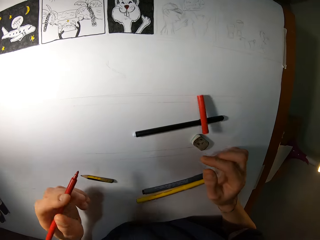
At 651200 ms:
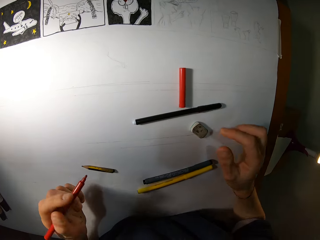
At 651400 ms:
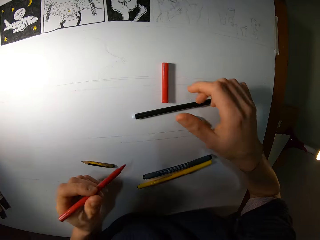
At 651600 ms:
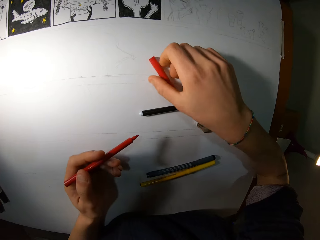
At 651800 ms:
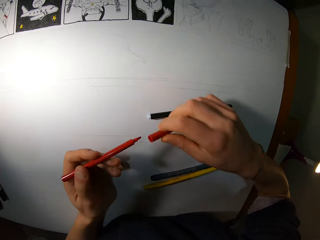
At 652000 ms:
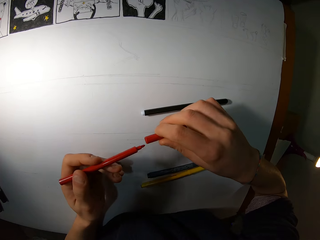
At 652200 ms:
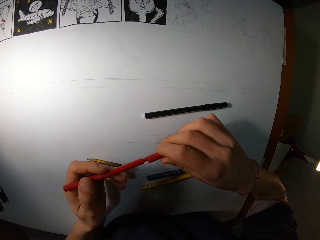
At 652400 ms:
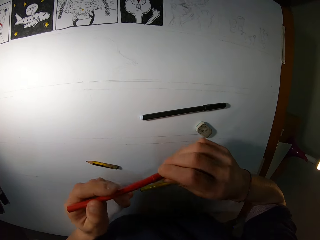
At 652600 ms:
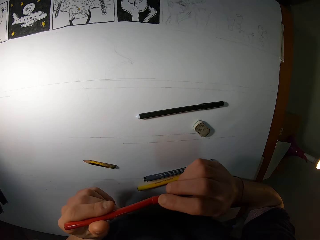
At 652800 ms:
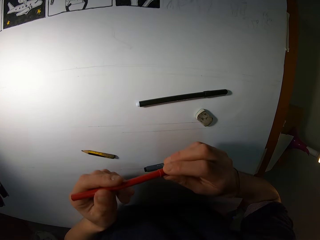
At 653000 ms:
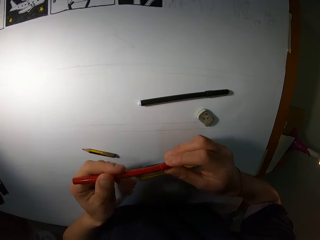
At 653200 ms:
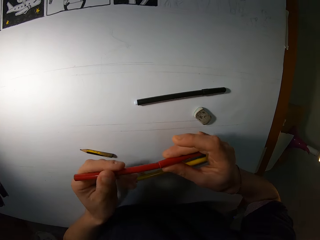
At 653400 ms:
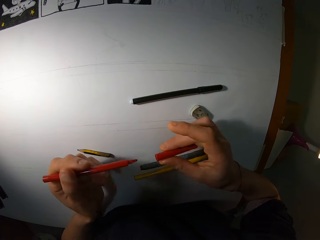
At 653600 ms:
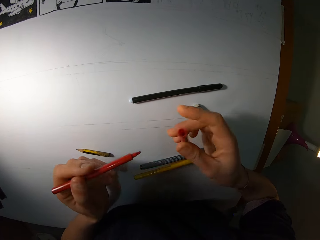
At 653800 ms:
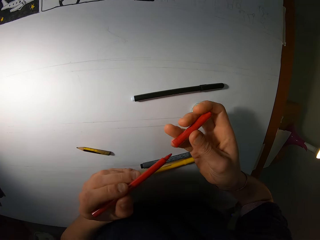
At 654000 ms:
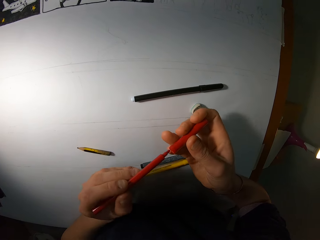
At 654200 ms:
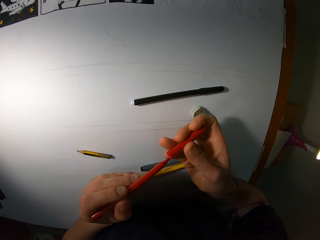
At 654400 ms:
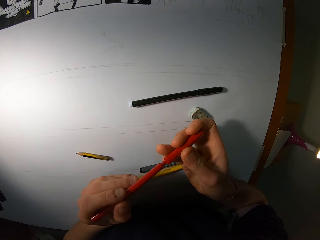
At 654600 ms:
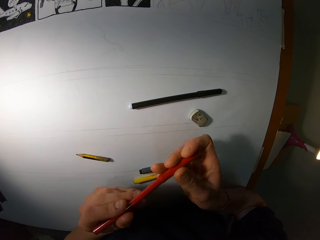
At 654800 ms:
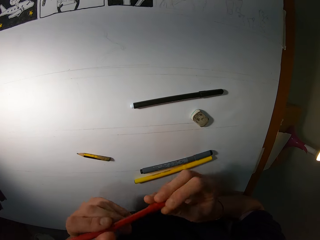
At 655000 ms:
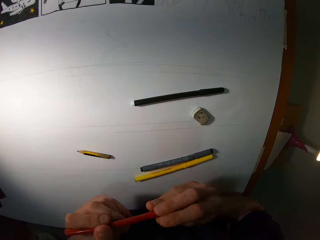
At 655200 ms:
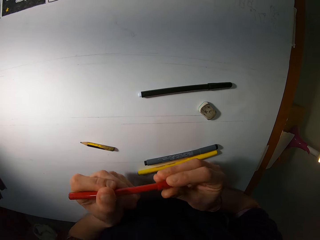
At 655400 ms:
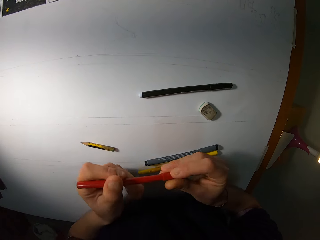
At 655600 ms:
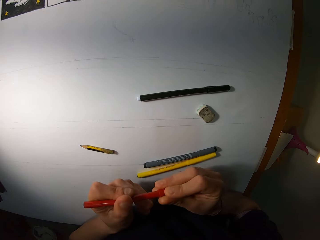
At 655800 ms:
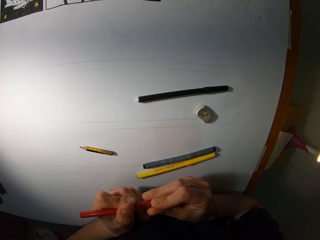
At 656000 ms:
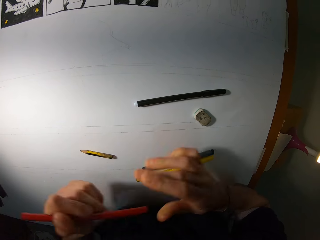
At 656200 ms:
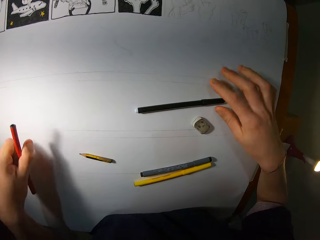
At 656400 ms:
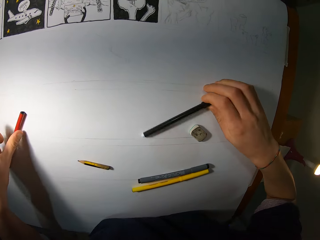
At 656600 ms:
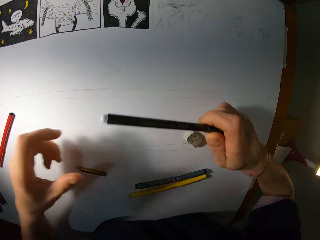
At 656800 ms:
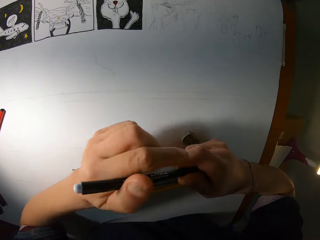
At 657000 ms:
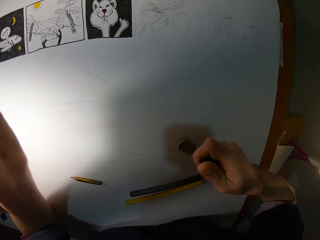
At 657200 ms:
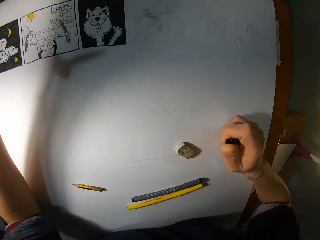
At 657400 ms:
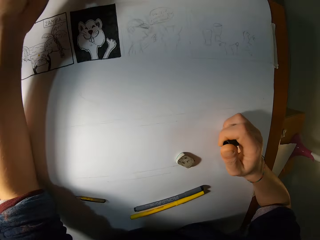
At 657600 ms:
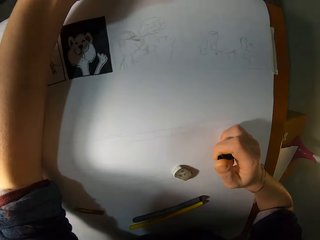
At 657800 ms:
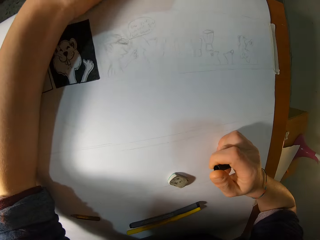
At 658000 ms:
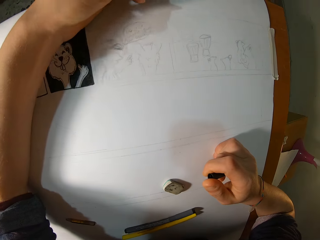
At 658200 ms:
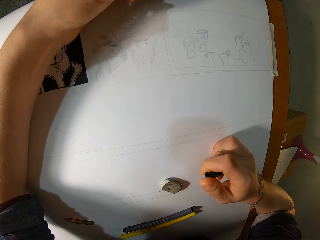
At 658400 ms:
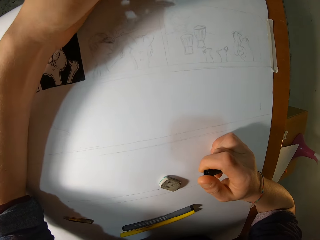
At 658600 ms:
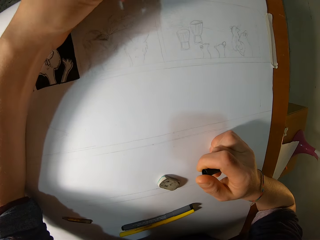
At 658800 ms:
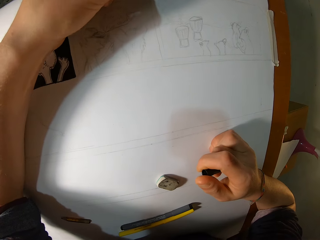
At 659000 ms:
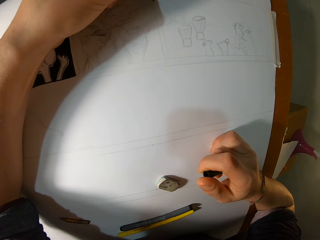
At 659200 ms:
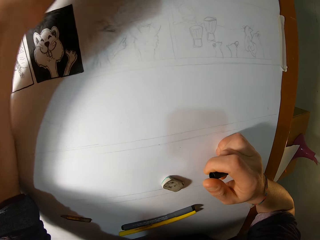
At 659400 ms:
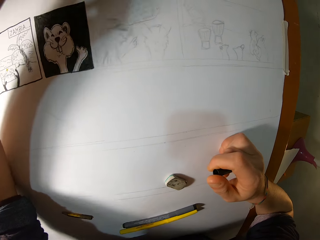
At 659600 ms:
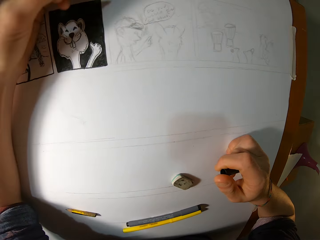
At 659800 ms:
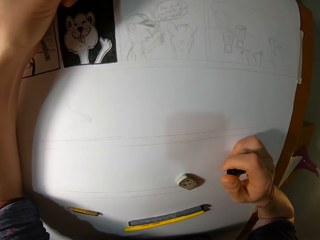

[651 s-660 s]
The camera wearer drops the coloring pen cover on the paper on the table with his right hand. He picks up the coloring pen cover on the paper on the table with his right hand. He covers the coloring pen in his left hand with the coloring pen cover in his right hand. He removes the coloring pen cover from the coloring pen with his right hand. He covers the coloring pen in his left hand with the coloring pen cover in his right hand. He drops the coloring pen on the paper on the table with his left hand. He picks up the coloring pen on the paper on the table with his right hand. He removes the coloring pen cover from the coloring pen with his right hand. He holds the coloring pen in his left hand and holds the coloring pen cover in his right hand.

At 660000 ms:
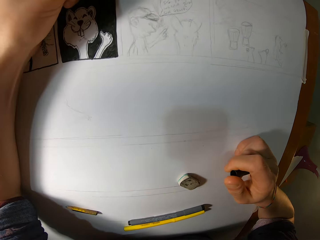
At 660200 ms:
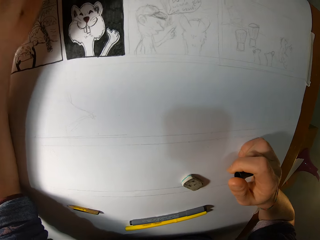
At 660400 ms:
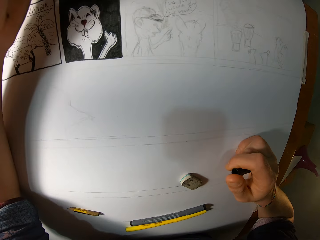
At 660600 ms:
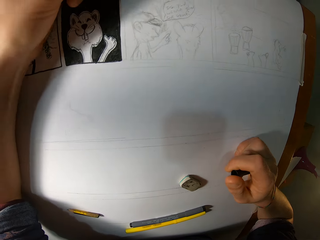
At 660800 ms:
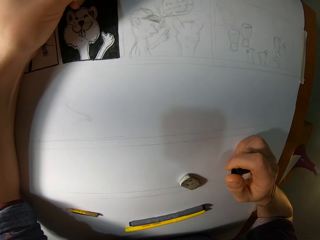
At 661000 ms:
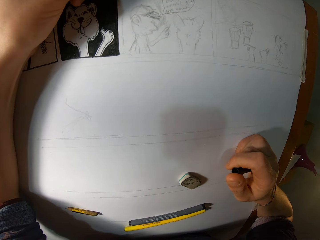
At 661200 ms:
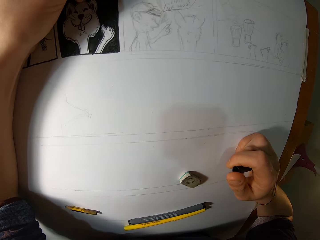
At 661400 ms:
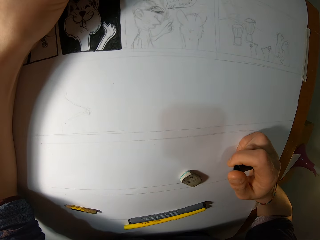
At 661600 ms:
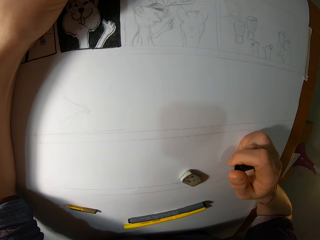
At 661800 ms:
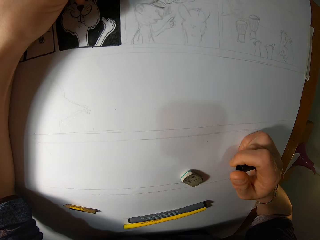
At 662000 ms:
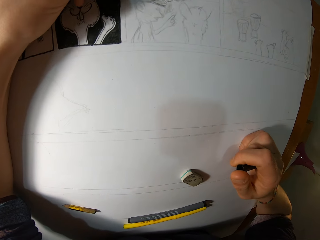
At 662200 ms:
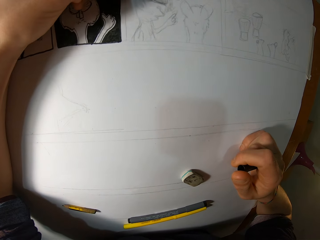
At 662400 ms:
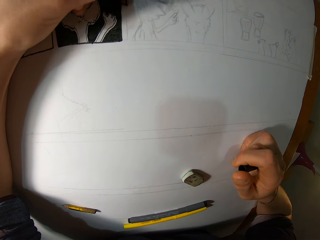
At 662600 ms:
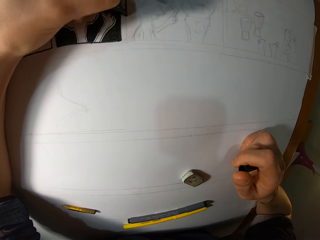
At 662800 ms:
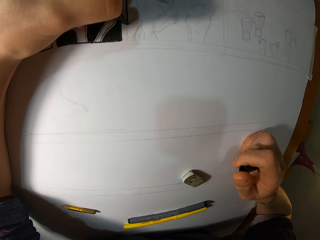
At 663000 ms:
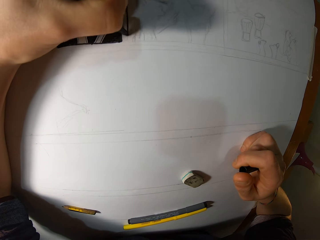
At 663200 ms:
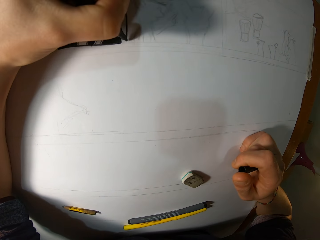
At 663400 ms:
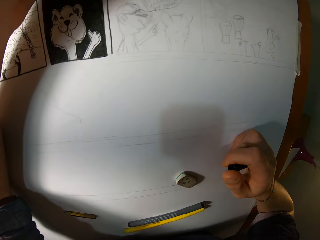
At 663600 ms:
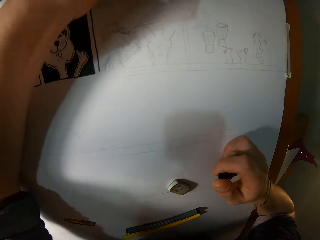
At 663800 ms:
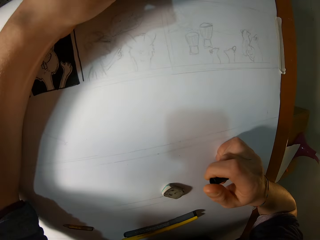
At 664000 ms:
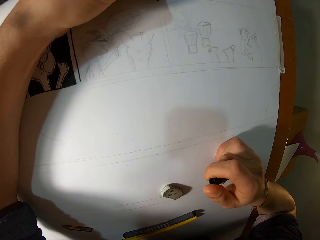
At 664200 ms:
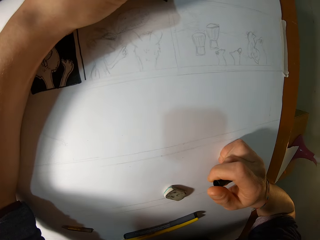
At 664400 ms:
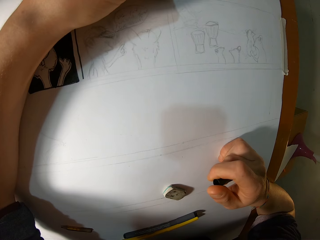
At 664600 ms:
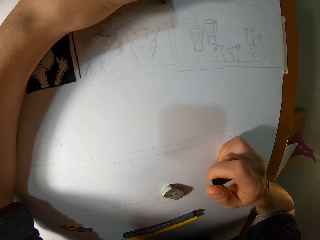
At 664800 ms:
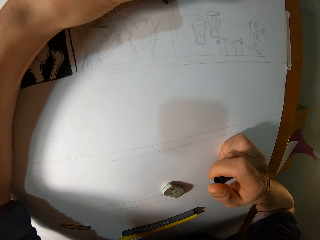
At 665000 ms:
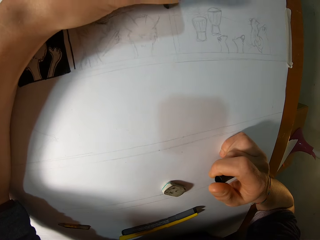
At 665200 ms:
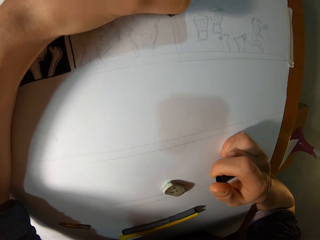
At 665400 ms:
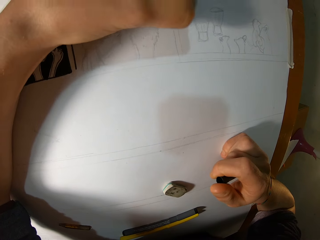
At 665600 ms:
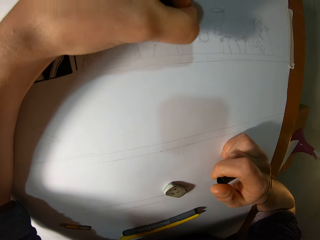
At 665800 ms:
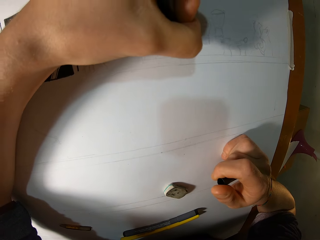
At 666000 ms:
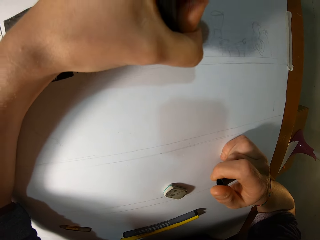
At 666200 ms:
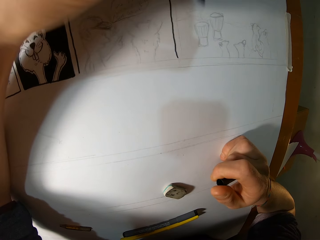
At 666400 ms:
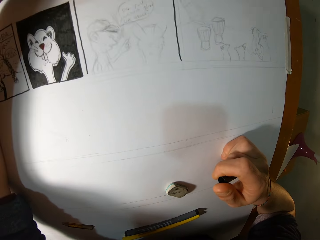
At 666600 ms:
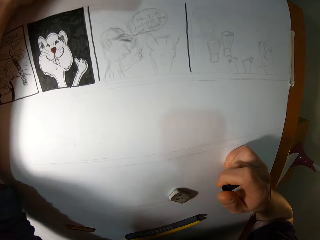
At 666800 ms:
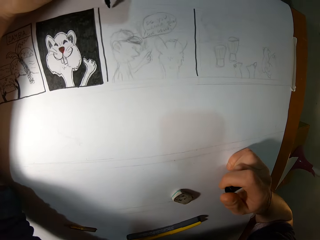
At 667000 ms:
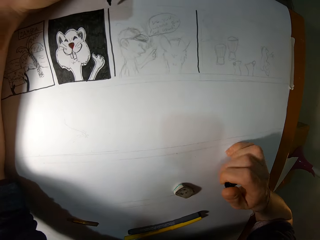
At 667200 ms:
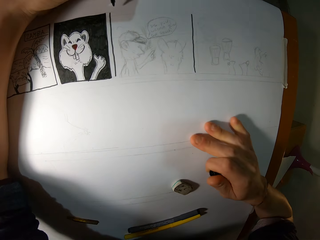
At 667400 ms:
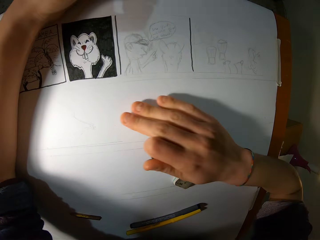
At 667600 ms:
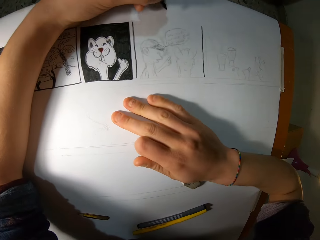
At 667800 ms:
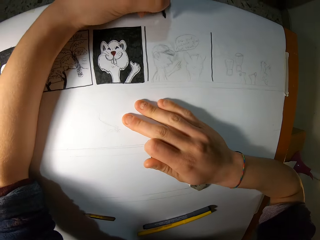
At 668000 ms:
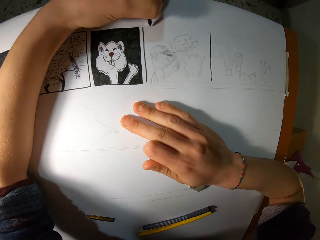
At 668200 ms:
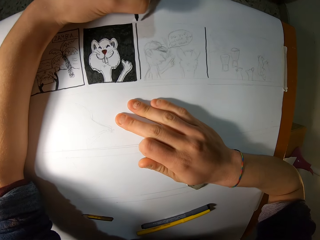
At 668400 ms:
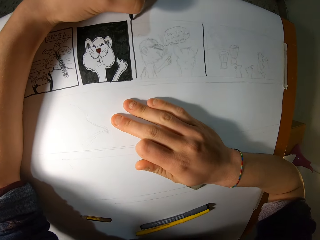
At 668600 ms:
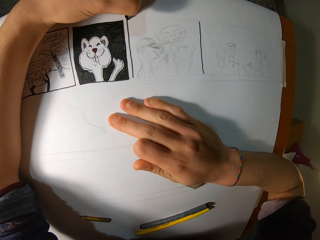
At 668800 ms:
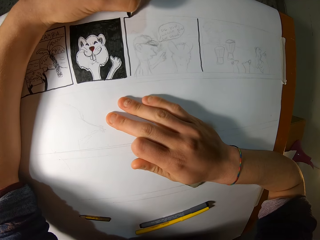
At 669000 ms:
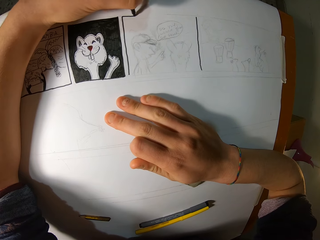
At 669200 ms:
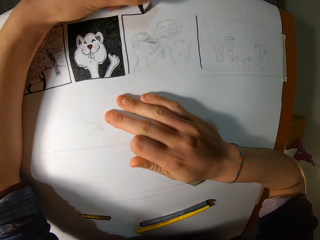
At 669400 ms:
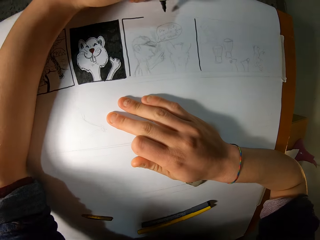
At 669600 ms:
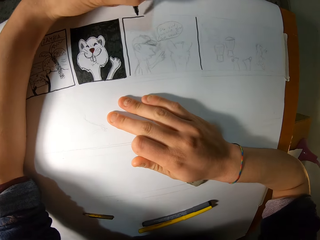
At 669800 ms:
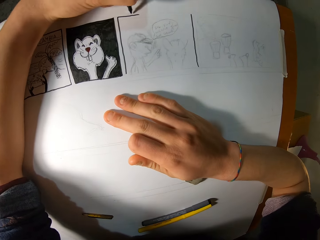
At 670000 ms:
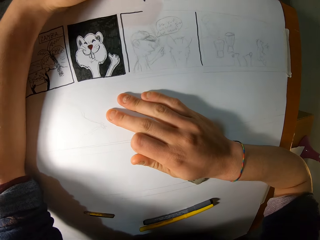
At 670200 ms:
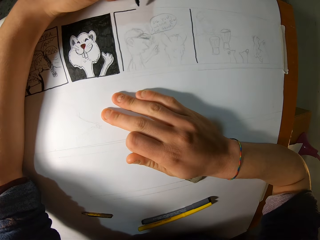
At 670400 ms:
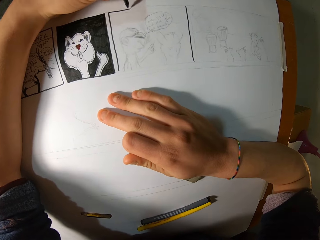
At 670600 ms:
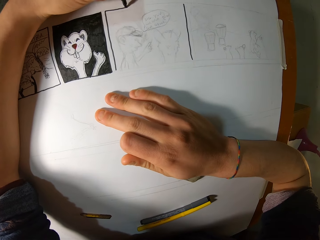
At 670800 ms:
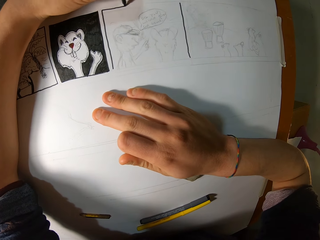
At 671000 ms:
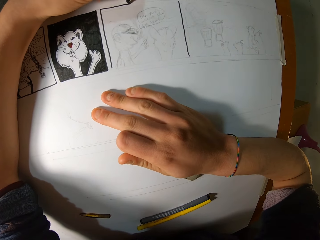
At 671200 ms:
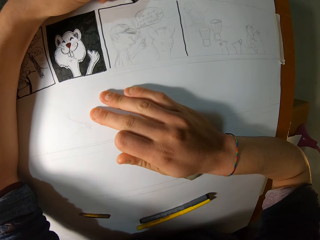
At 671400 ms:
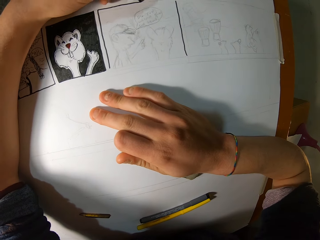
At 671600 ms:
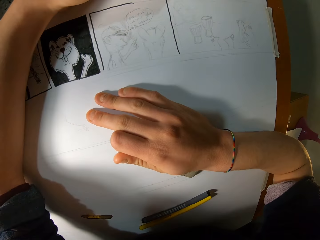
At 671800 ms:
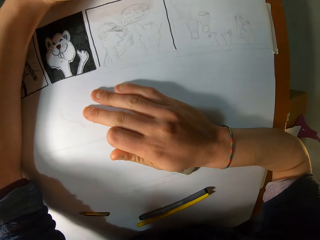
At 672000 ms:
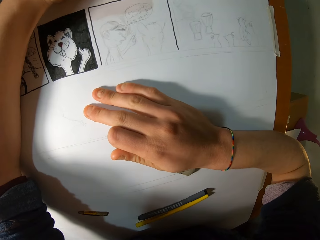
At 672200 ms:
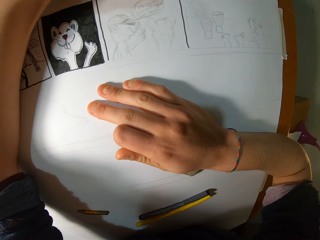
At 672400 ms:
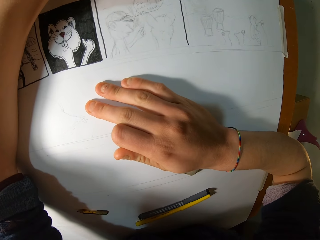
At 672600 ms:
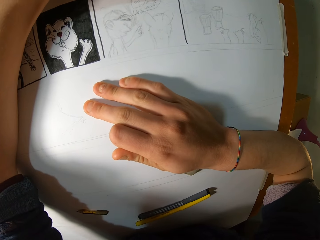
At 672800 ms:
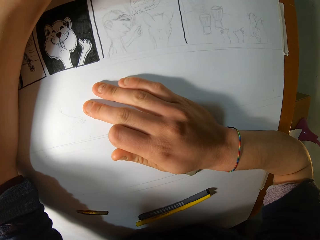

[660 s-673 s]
The camera wearer draws on the paper on the table with the coloring pen in his left hand. He touches the paper on the table with the coloring pen cover in his right hand.
